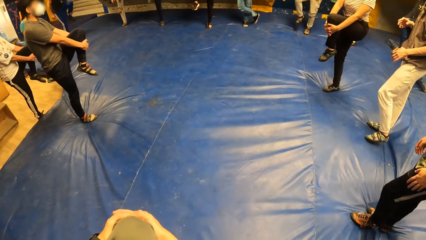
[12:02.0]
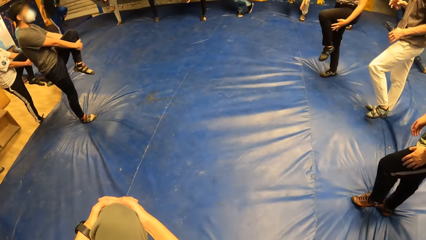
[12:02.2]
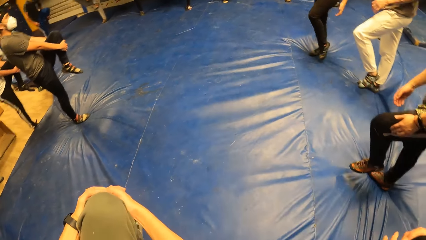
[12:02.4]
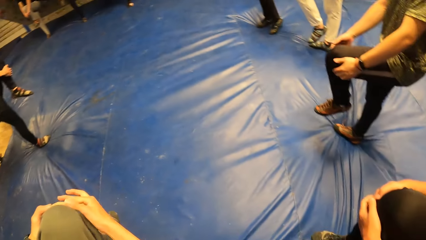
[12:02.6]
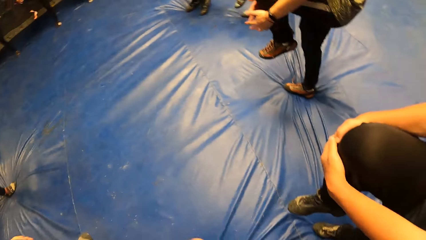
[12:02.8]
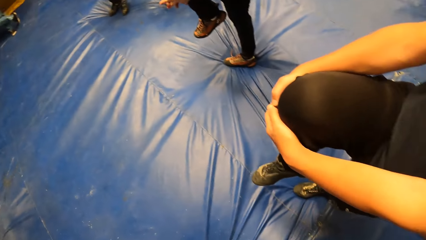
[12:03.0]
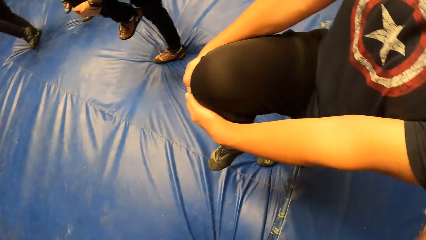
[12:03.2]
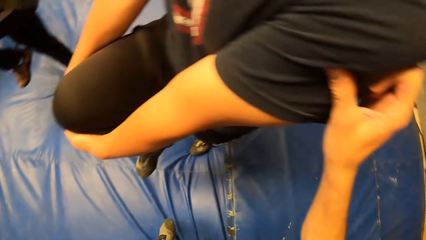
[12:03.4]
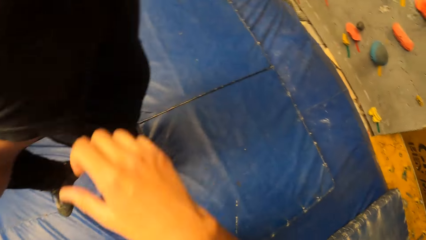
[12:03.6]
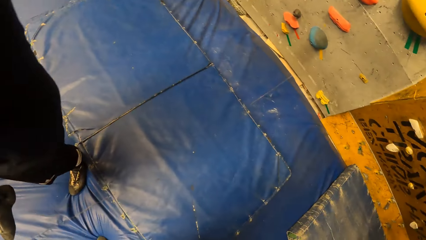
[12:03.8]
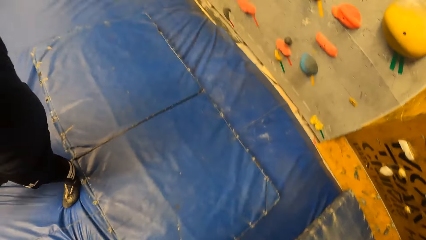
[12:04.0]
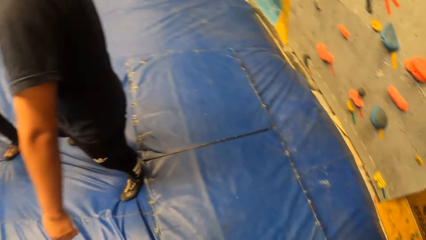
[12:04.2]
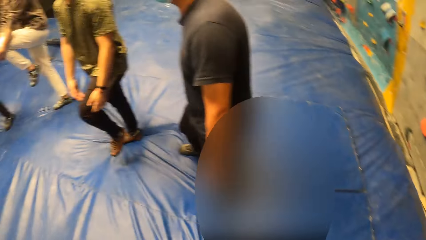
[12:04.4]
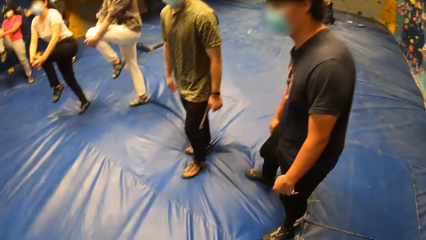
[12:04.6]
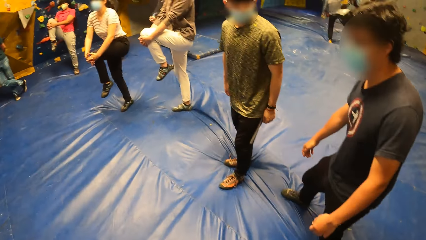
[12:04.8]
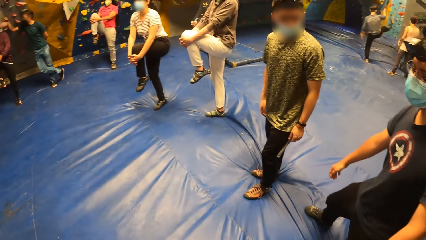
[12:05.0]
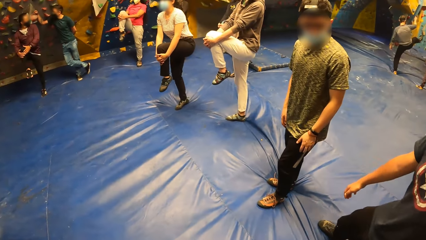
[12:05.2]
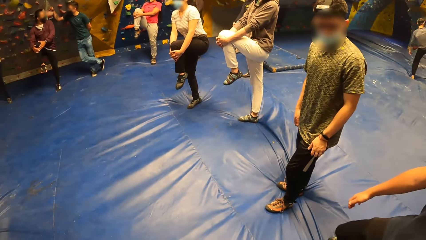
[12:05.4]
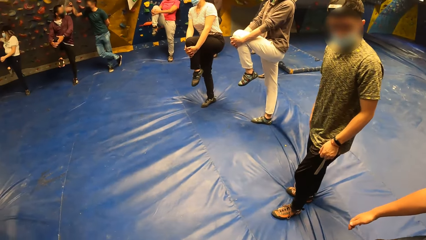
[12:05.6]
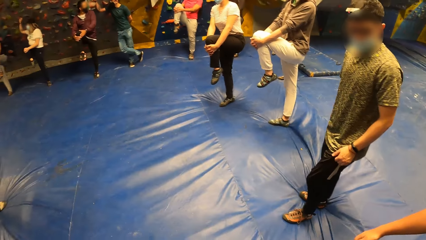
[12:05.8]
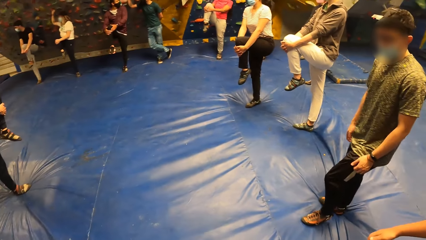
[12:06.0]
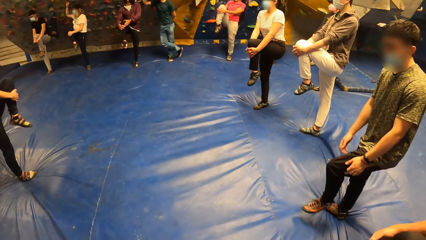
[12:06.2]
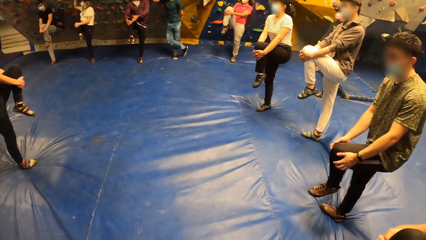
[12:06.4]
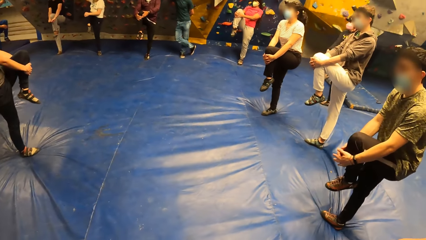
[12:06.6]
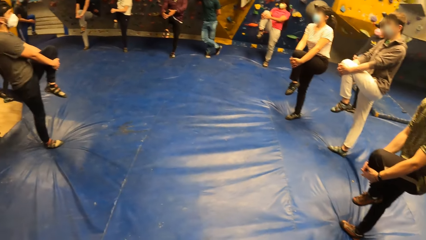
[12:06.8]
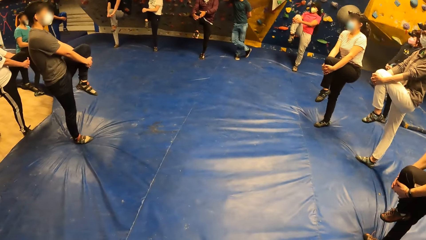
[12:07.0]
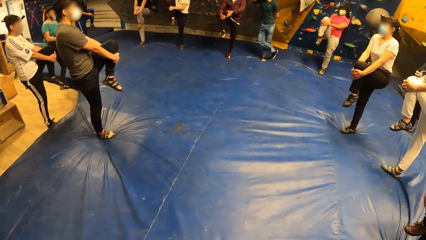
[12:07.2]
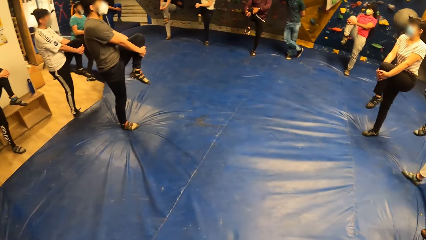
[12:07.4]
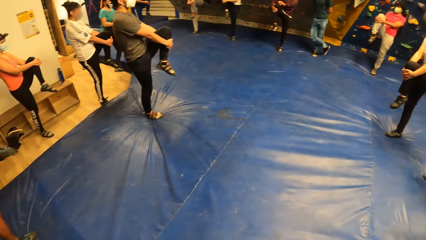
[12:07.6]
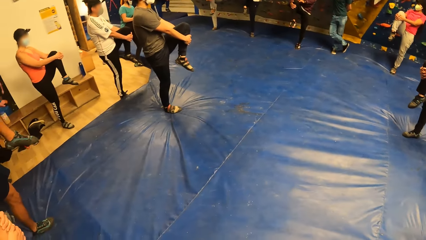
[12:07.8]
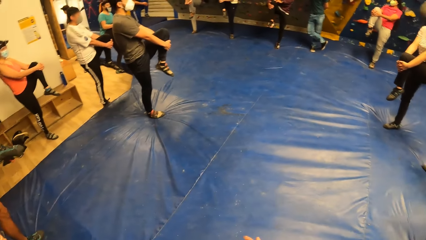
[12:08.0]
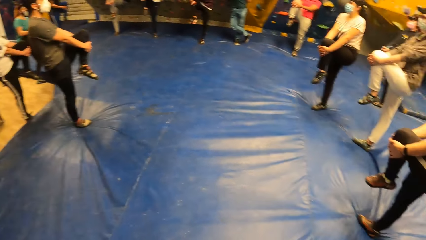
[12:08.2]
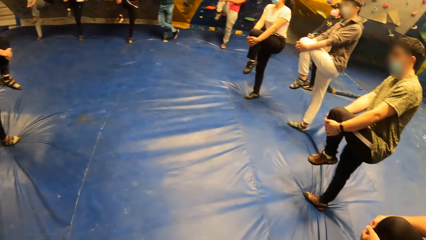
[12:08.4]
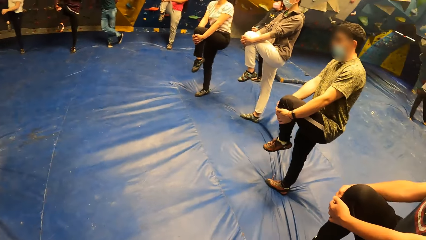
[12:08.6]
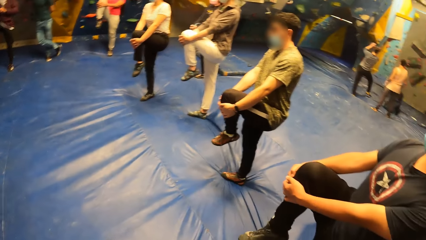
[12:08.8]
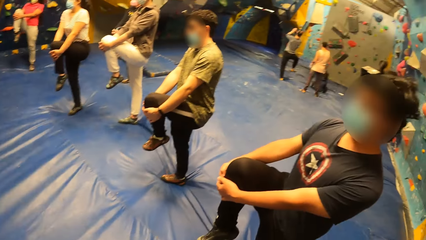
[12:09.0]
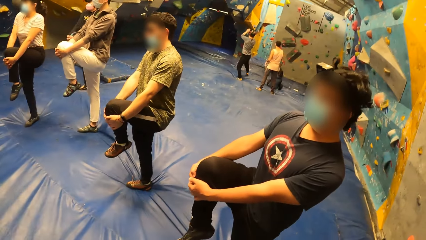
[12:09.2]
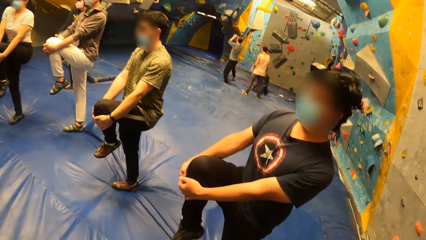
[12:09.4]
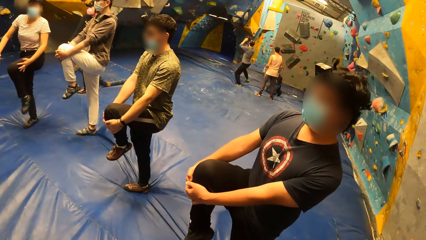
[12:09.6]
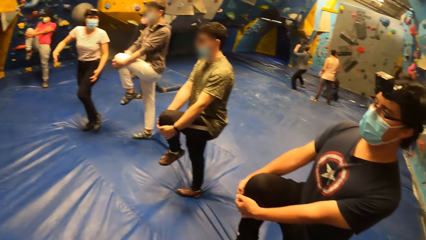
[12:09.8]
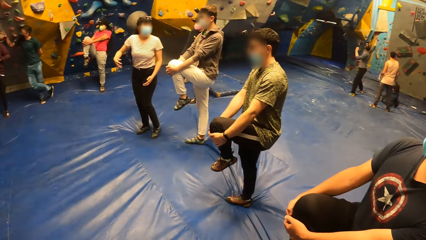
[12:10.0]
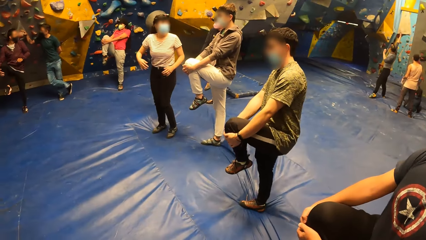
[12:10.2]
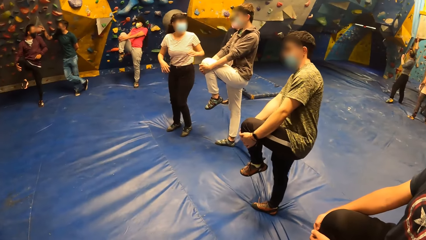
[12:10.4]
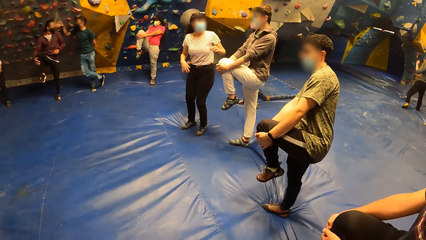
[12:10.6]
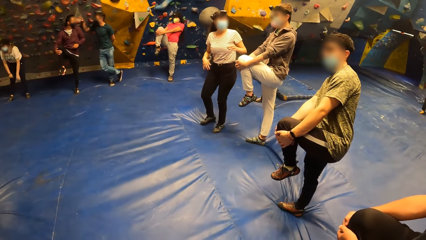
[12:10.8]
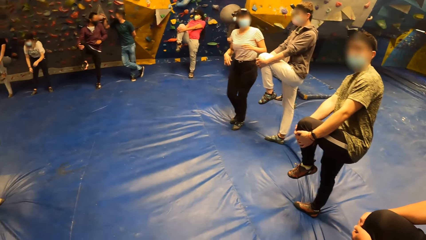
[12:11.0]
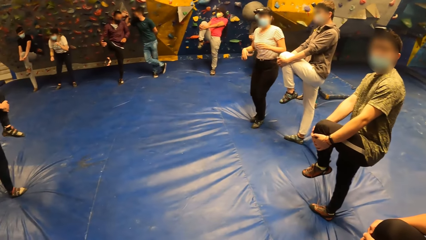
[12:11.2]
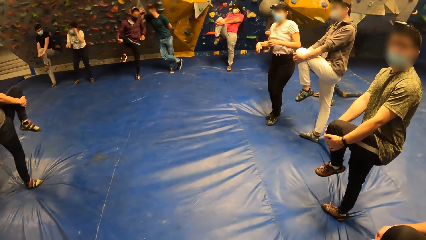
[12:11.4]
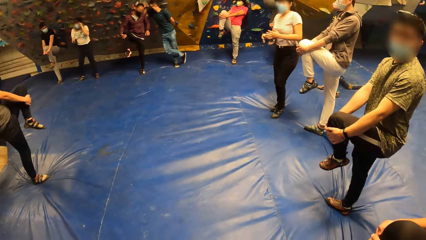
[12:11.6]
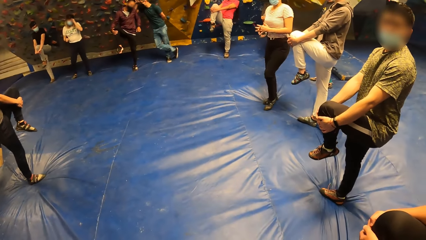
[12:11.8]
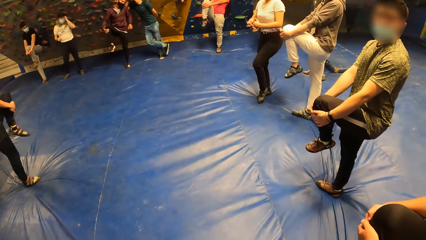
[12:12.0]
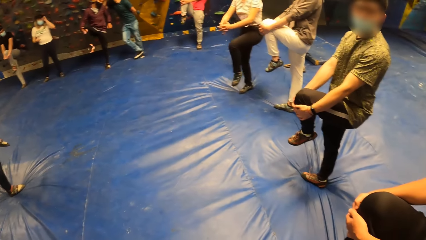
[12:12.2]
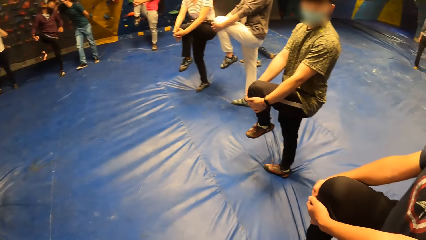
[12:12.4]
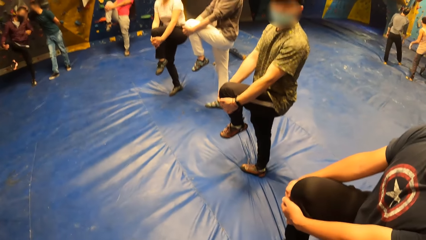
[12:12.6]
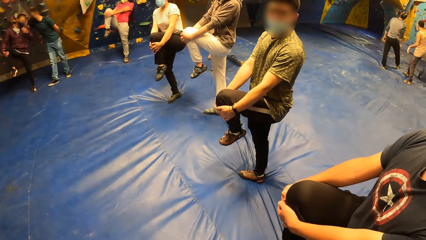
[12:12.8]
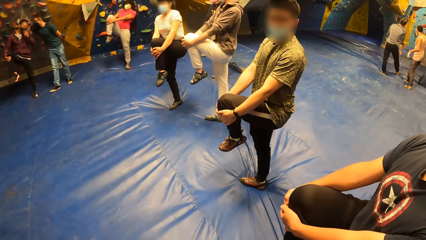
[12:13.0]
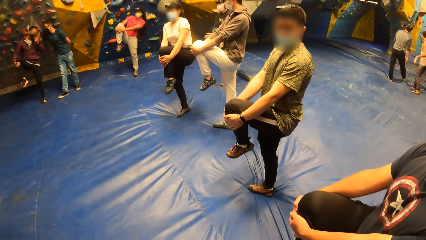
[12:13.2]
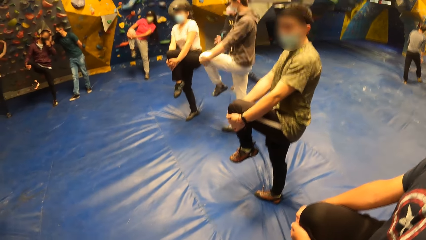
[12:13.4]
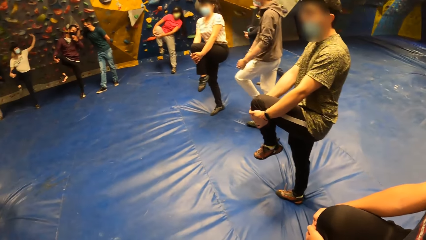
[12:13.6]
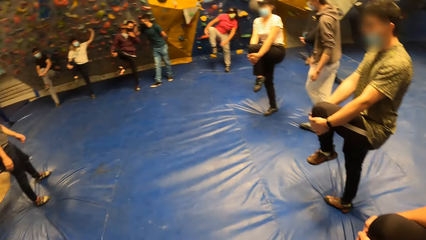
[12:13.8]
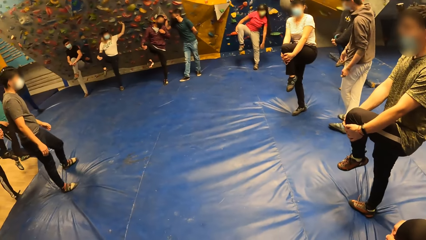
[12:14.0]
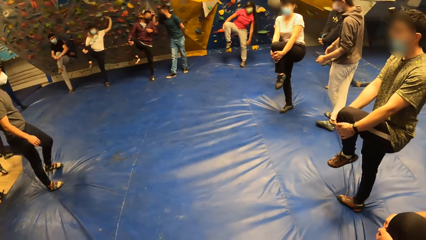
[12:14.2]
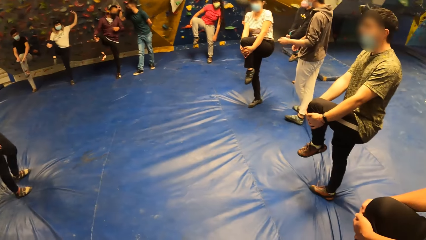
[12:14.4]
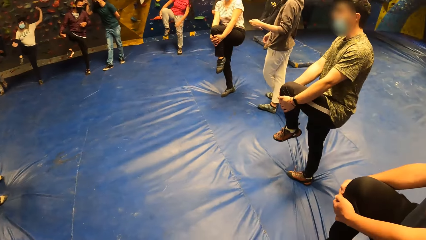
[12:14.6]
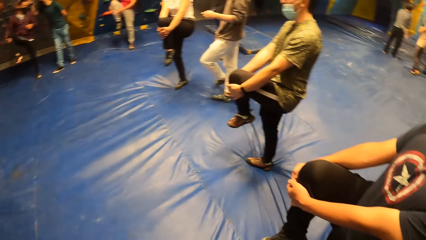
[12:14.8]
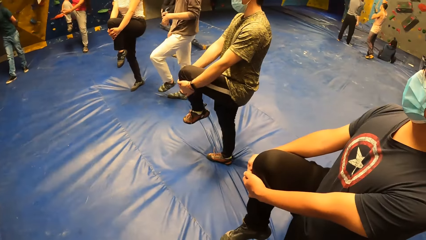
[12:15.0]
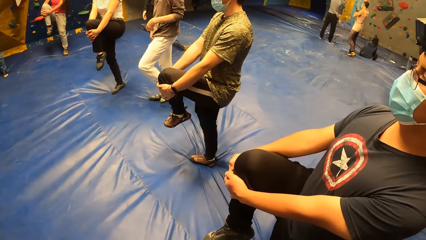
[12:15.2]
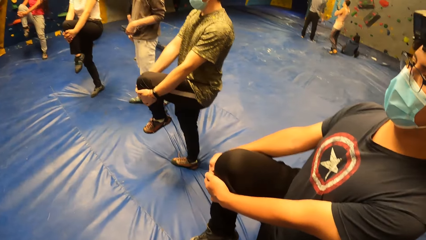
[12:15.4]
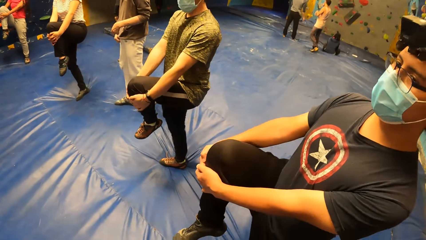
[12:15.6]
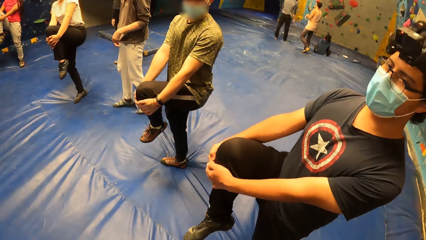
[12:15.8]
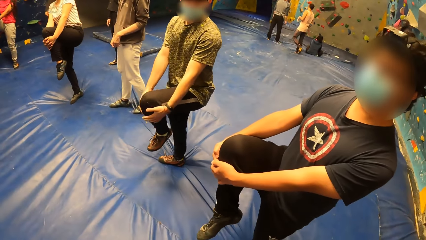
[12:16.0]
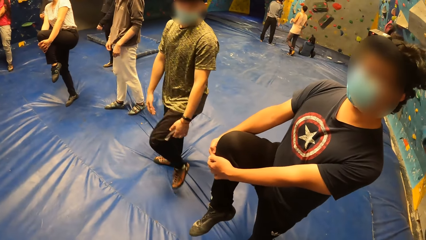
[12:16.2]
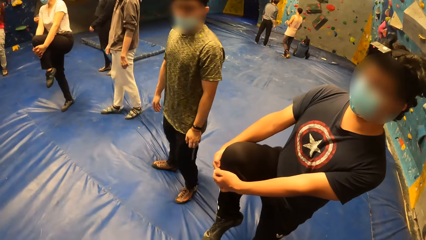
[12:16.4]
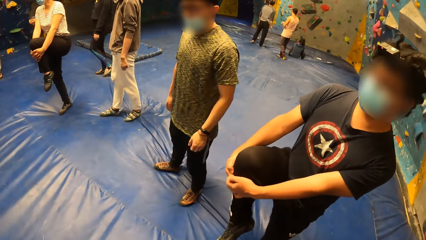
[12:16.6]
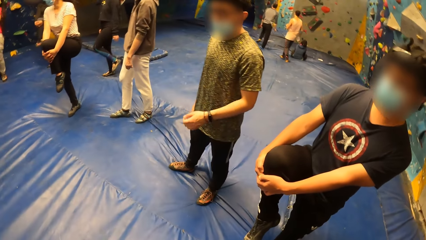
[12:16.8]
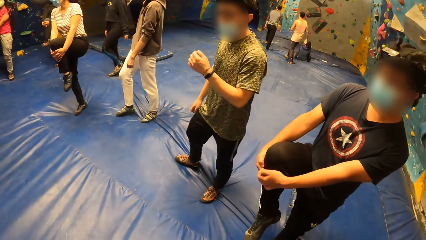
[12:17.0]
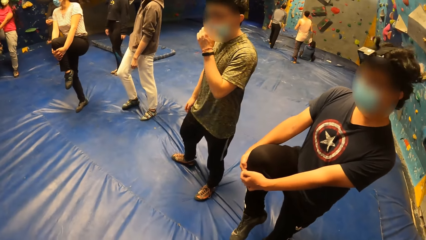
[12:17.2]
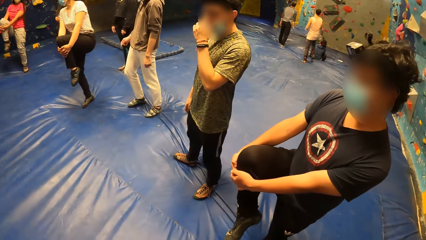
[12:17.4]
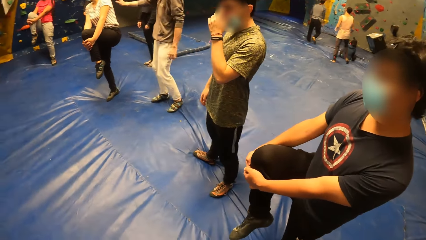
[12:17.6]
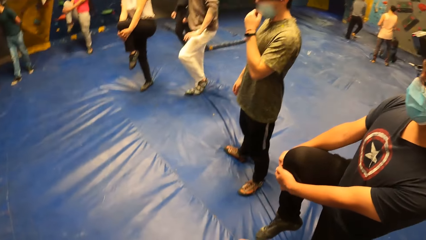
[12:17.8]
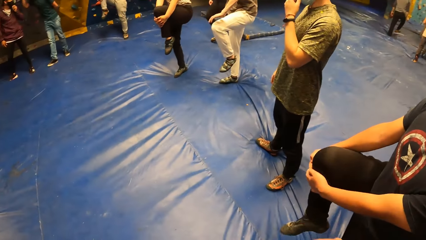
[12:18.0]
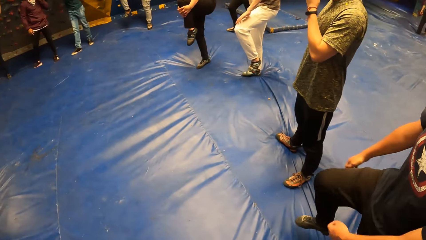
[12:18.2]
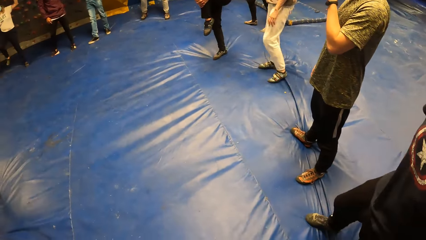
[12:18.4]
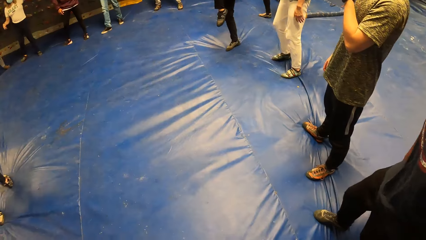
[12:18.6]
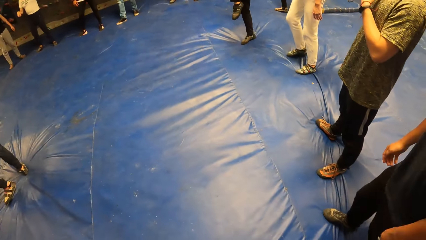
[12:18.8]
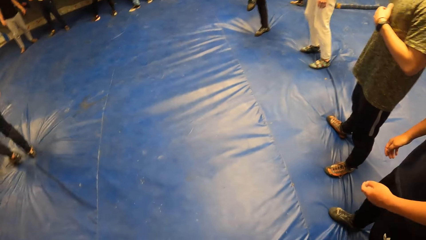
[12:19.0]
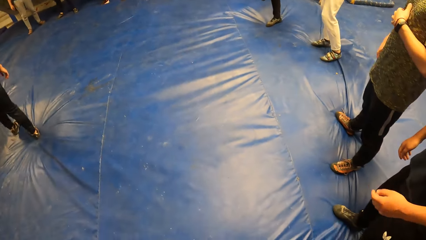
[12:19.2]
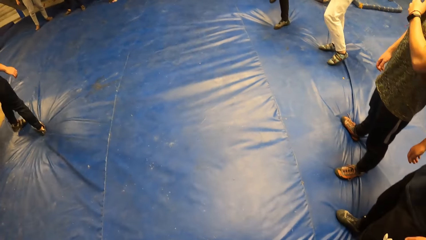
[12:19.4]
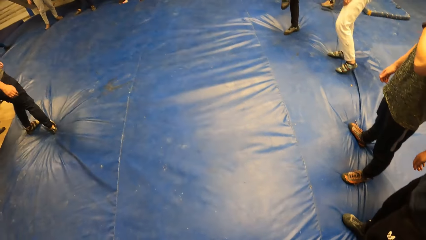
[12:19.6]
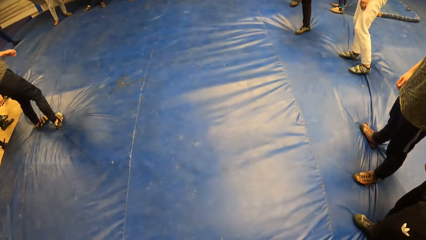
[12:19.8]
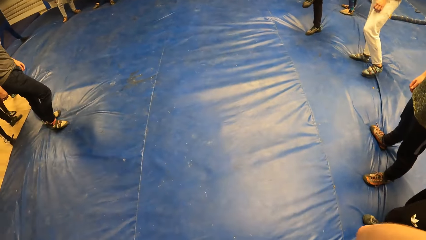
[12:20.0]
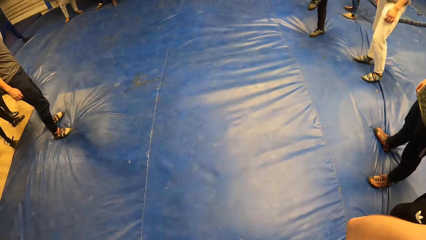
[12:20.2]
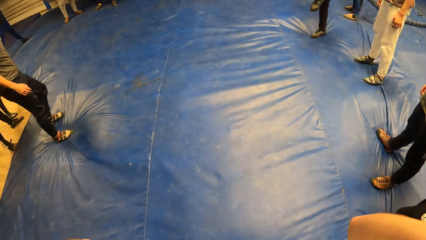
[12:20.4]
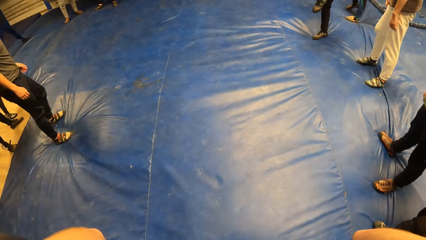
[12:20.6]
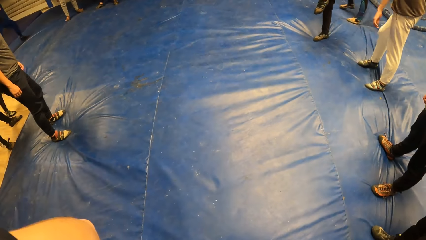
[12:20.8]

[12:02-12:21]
The camera wearer holds the leg up, looks around, touches the arm of a man with the right hand, and looks around. The man puts down the leg.
